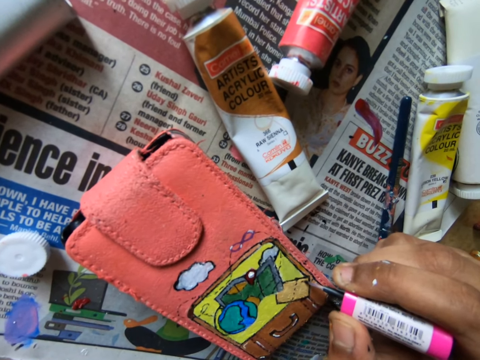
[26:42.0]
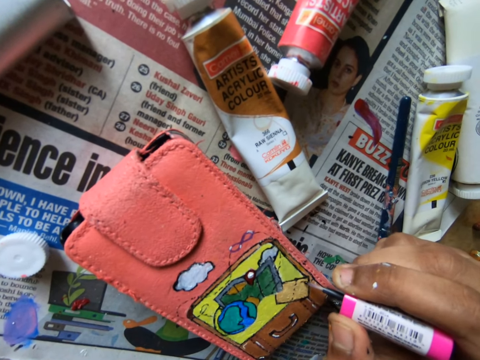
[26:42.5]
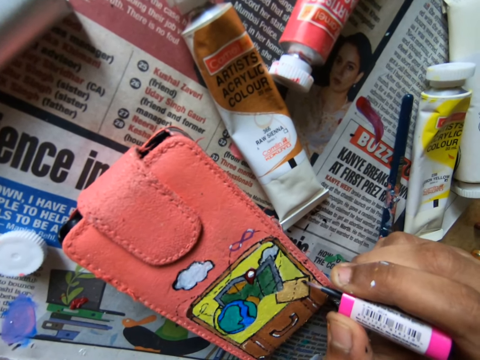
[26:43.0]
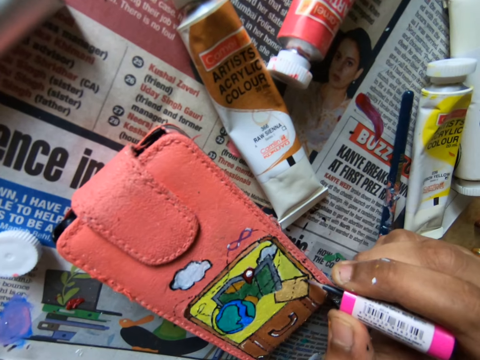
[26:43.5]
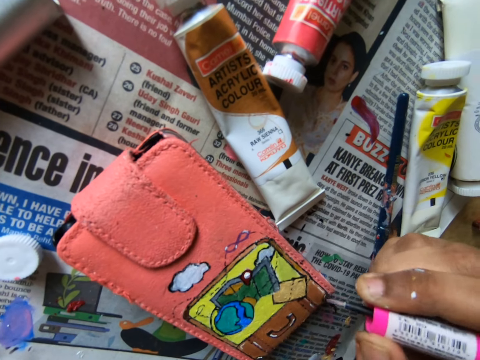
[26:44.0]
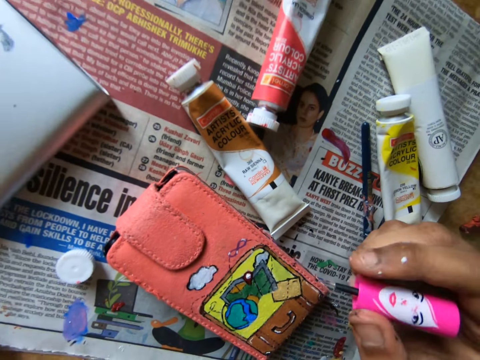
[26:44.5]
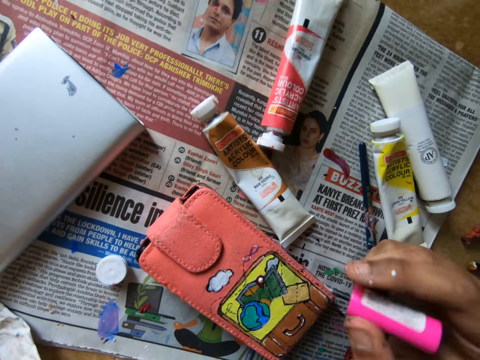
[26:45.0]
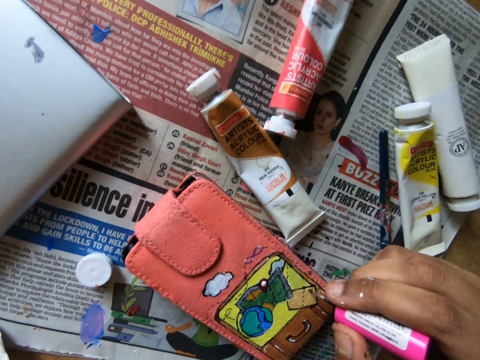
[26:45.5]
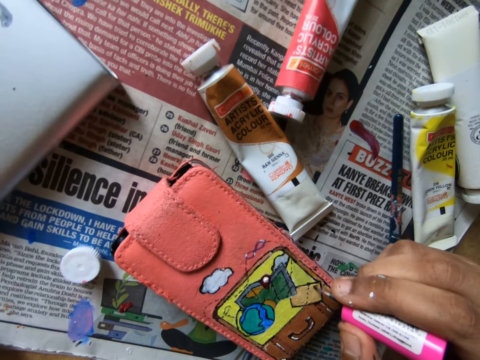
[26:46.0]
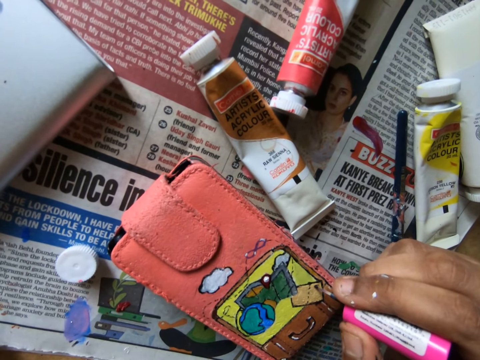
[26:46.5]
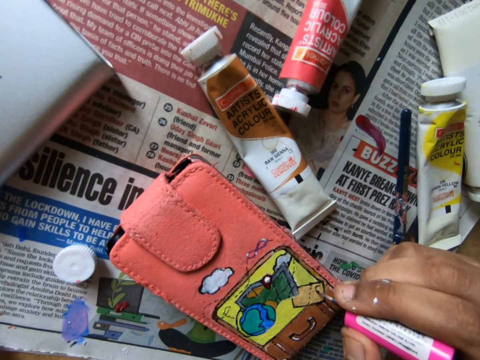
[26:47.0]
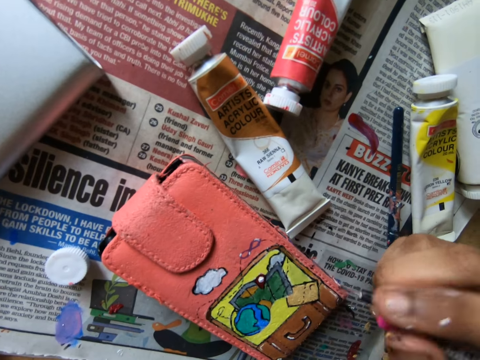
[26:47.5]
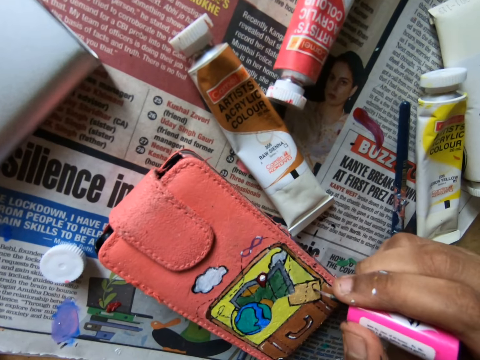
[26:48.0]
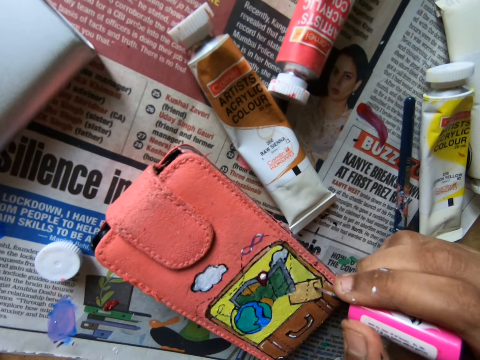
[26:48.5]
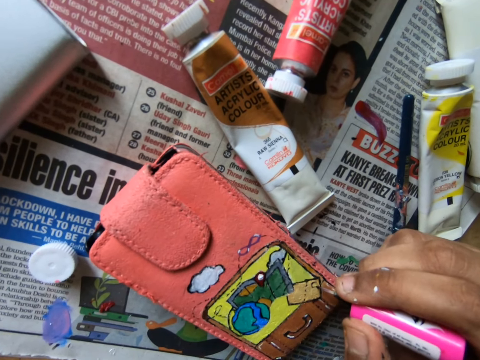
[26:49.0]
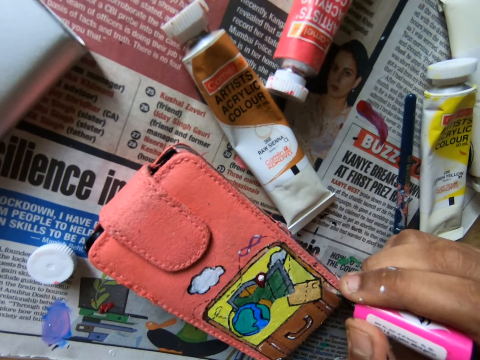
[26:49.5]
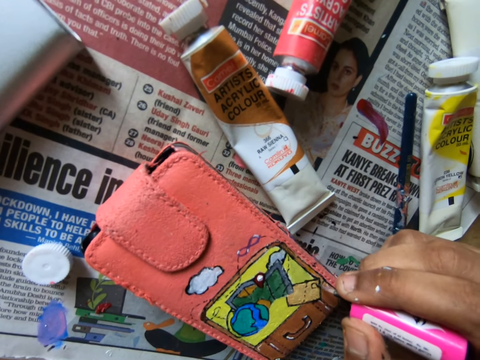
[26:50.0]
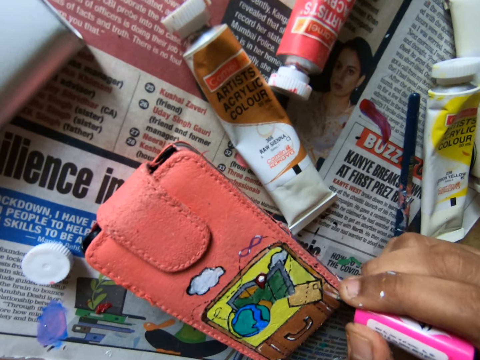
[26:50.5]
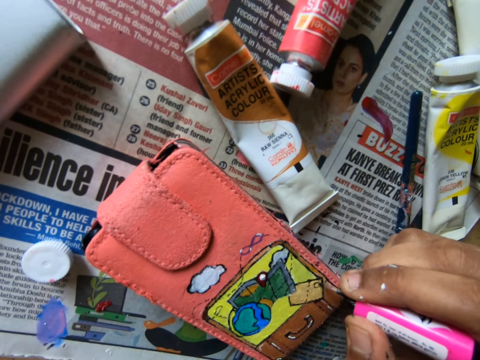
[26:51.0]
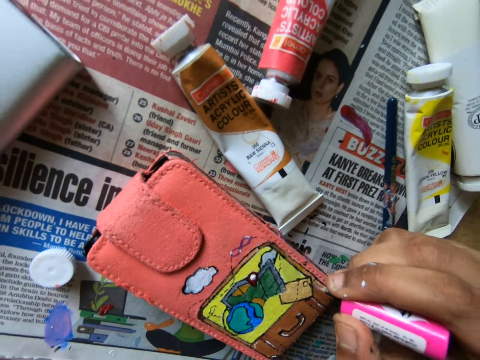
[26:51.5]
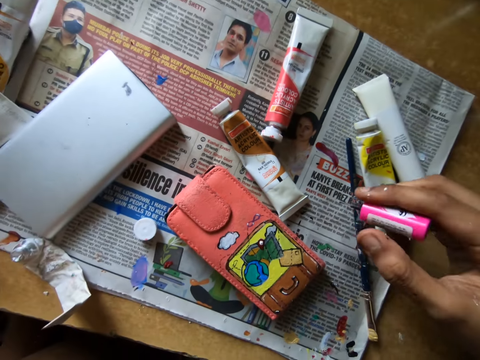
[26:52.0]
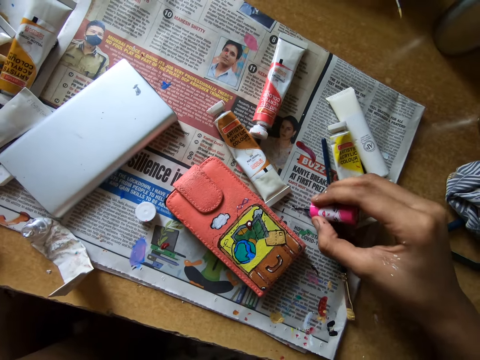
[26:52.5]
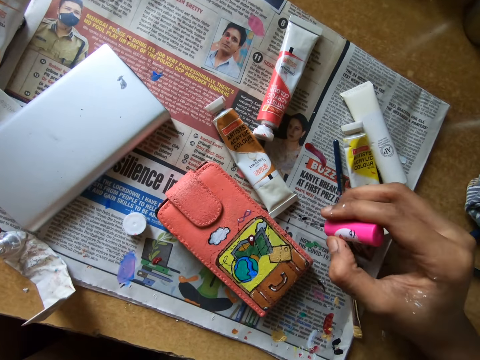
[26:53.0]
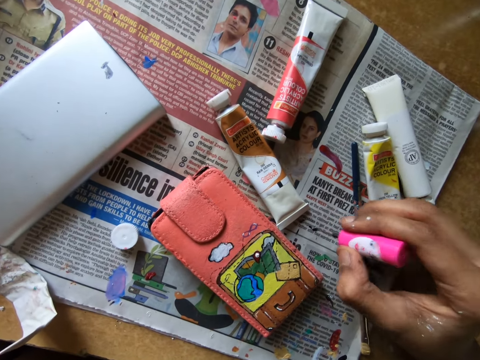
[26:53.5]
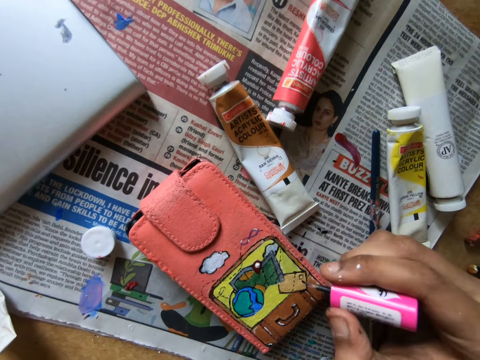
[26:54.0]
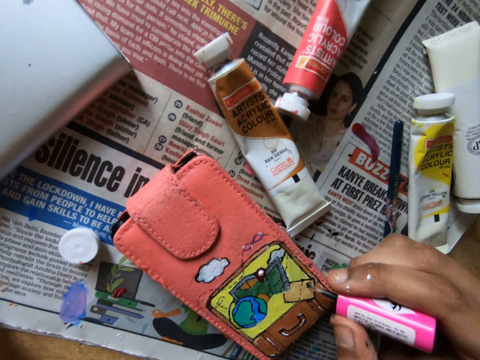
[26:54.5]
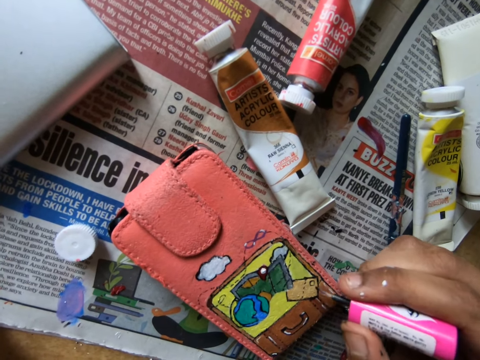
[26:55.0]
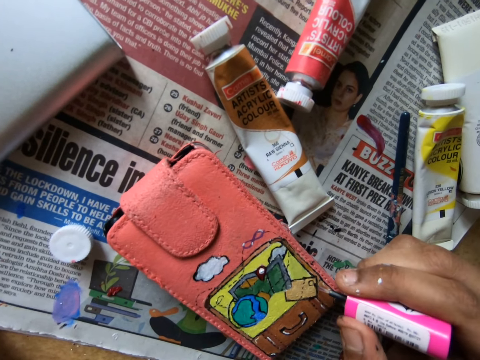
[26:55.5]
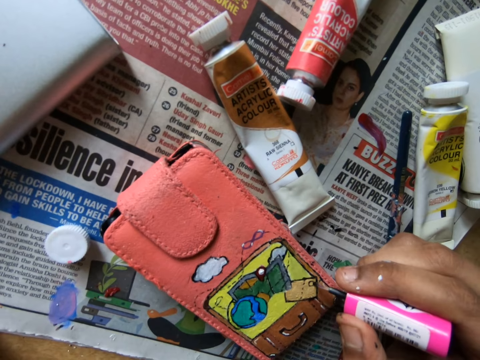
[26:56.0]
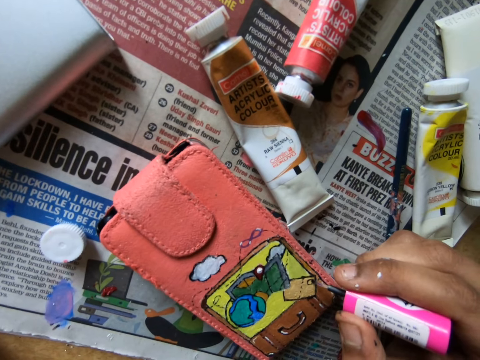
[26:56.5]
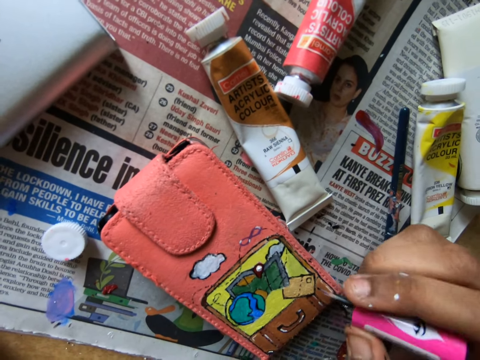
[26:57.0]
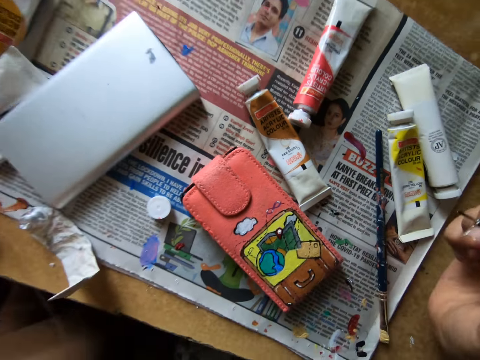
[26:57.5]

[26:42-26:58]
The camera wearer moves a paint brush on a newspaper. They paint a wallet with the paint brush.

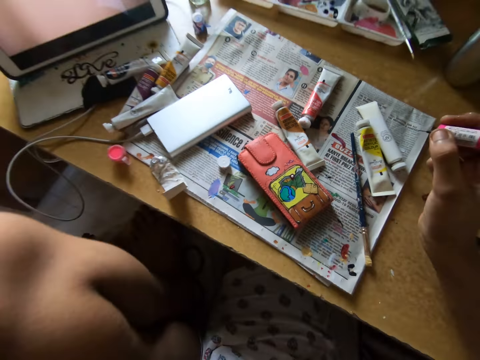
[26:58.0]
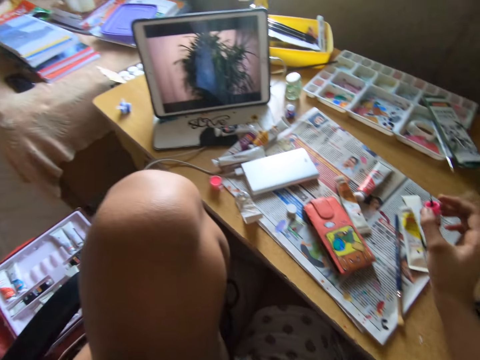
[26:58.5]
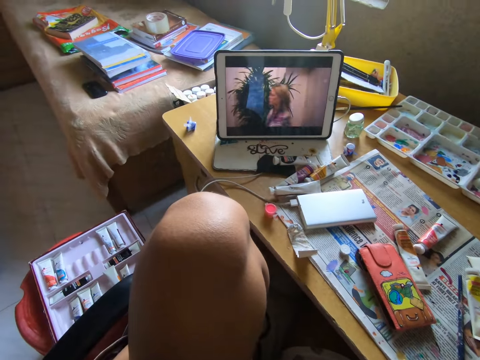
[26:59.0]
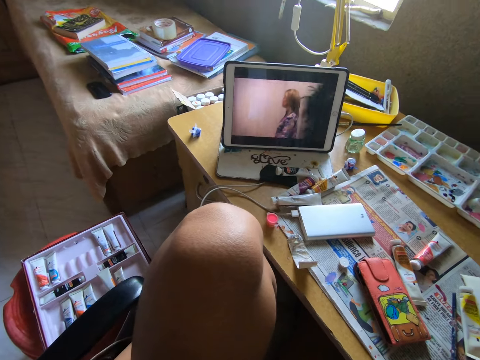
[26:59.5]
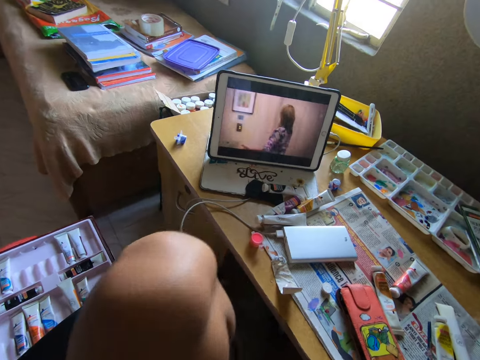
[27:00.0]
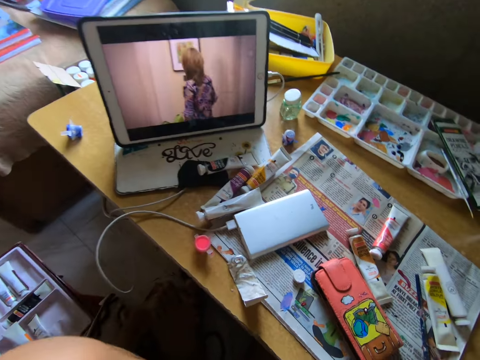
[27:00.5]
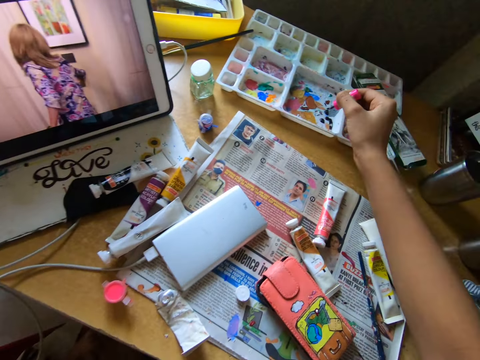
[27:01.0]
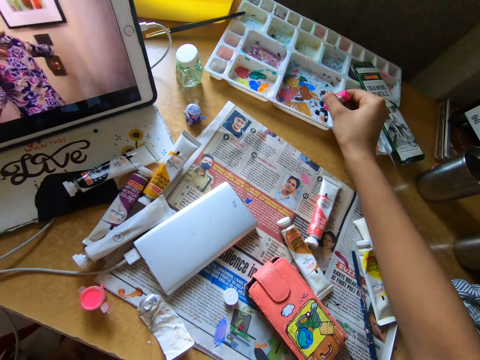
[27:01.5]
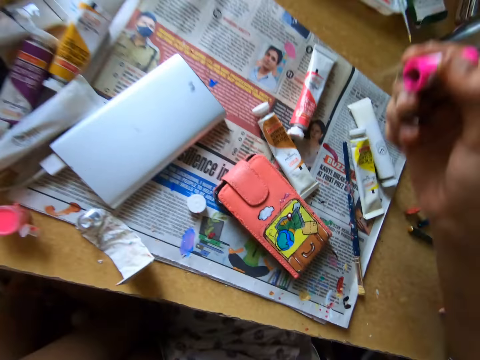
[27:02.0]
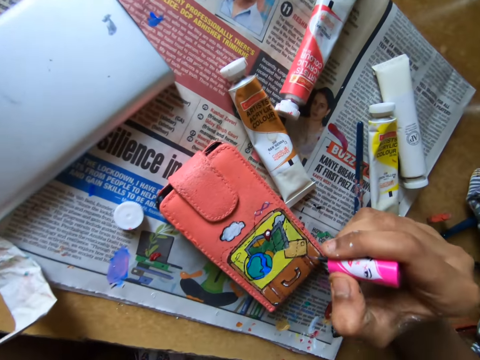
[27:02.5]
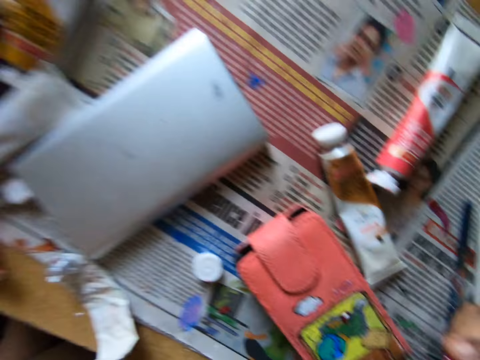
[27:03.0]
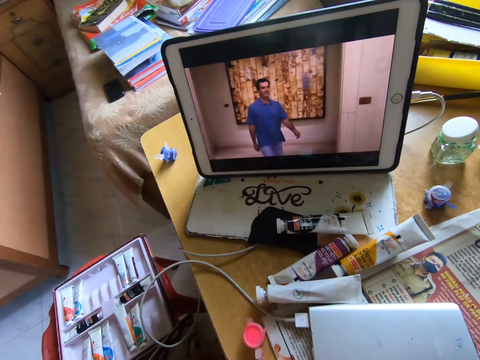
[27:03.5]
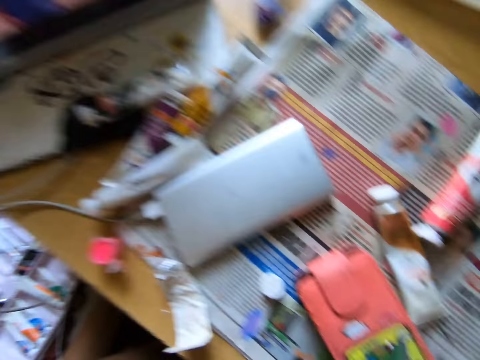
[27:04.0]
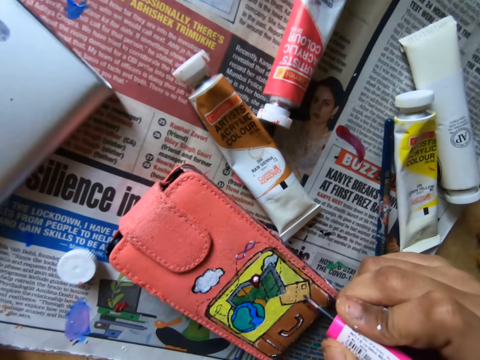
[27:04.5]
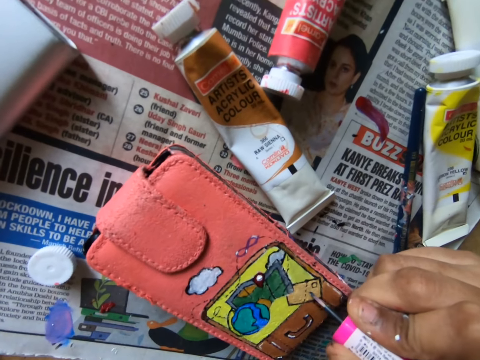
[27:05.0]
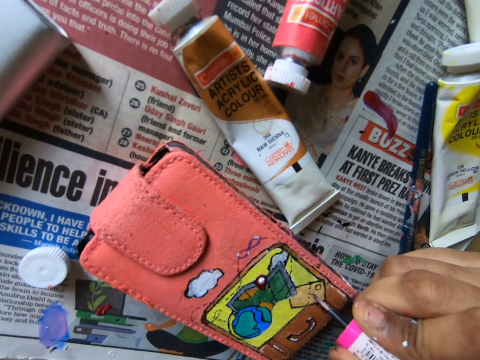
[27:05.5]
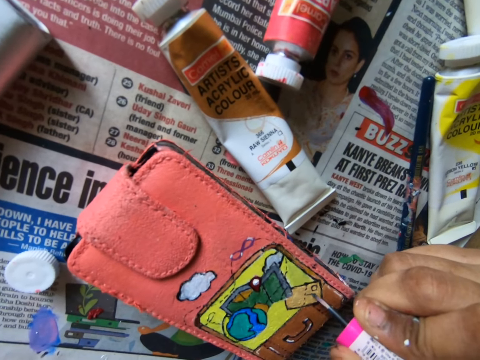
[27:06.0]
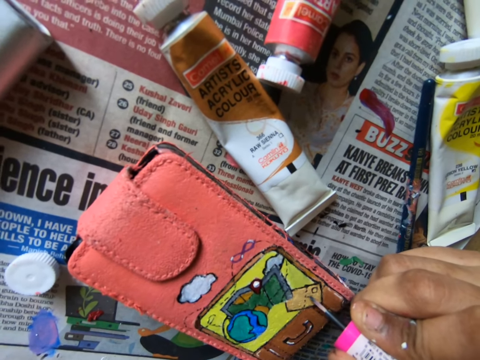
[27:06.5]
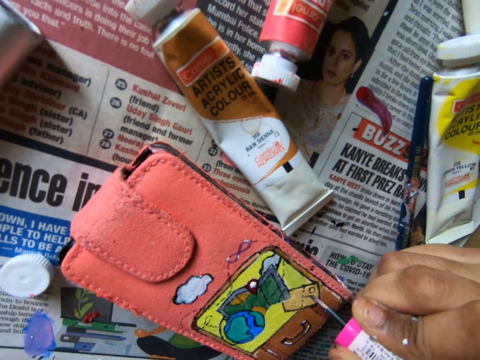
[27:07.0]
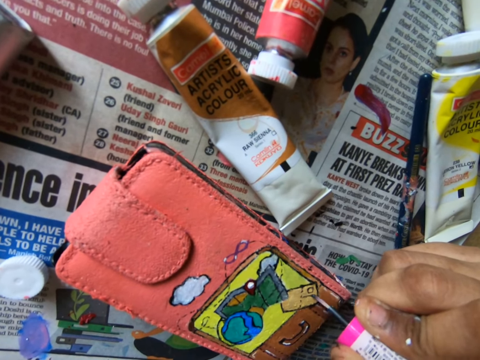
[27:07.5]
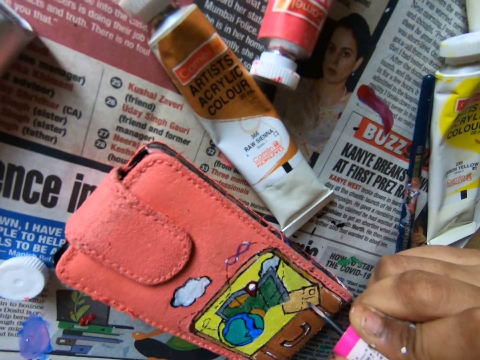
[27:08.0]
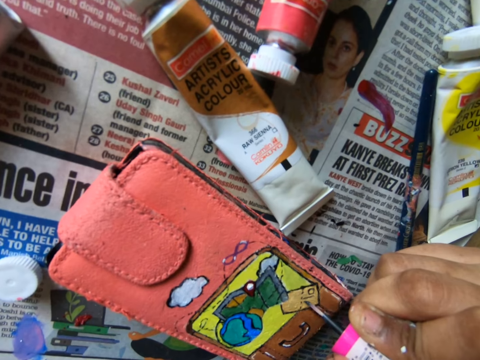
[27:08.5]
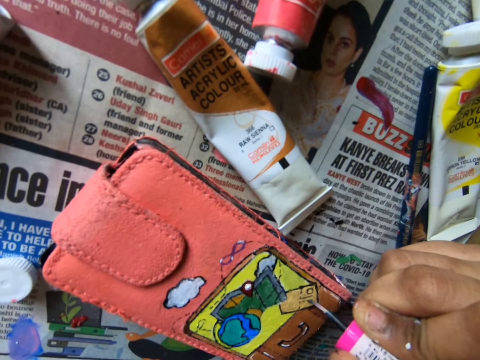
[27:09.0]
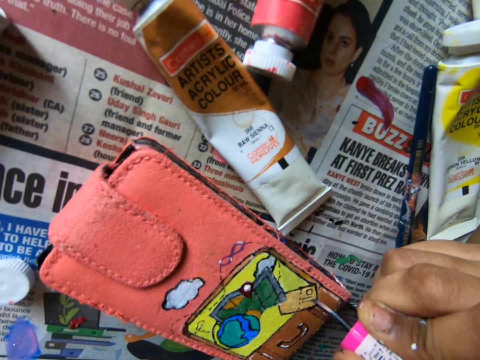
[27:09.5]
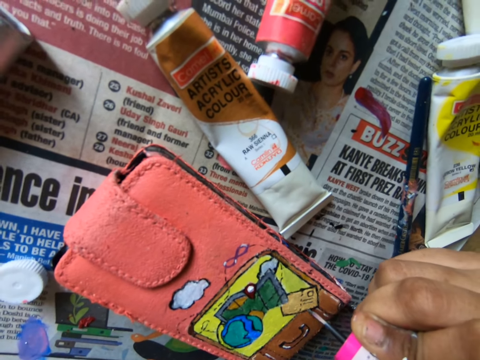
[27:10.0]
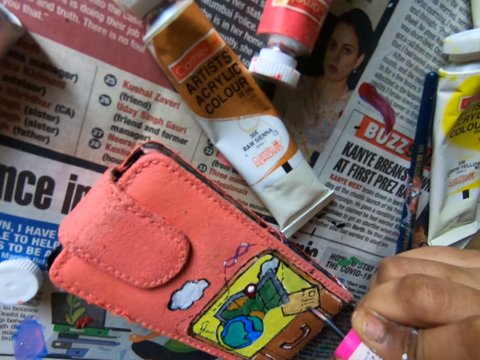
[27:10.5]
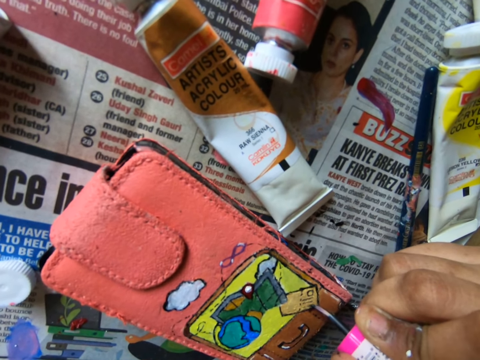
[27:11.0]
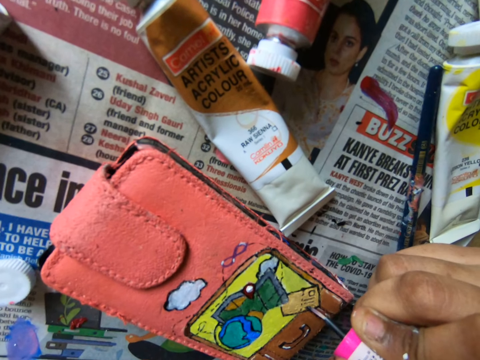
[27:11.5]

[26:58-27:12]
The camera wearer watches a movie on a tablet. They scoop paint on a paint tray with a paint brush. They paint a wallet with the paint brush.
